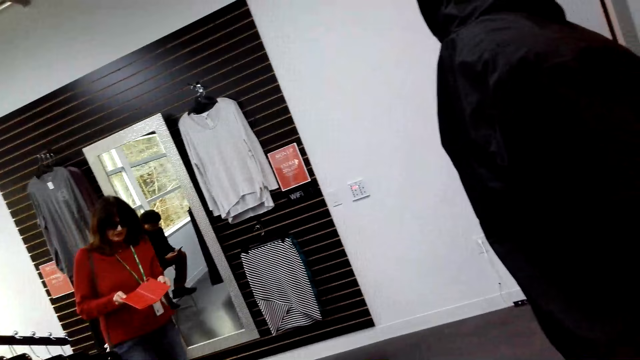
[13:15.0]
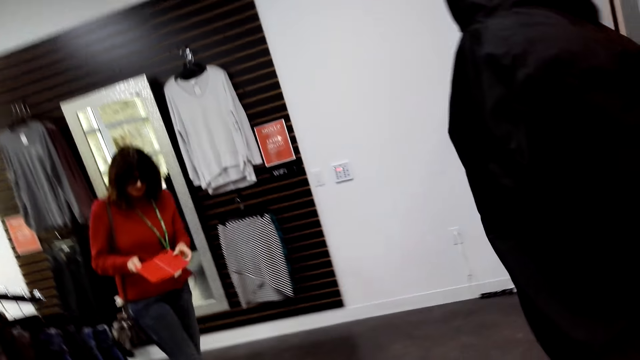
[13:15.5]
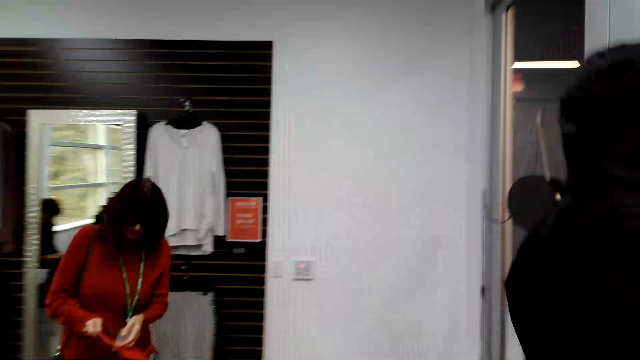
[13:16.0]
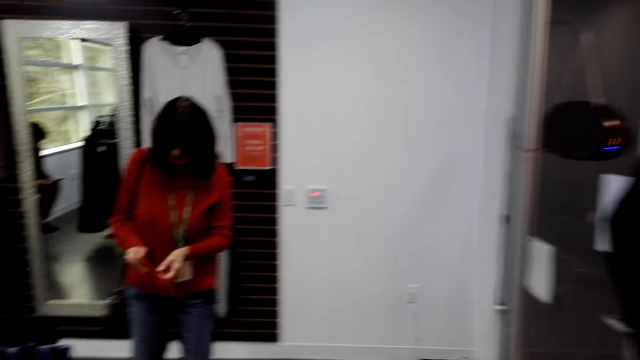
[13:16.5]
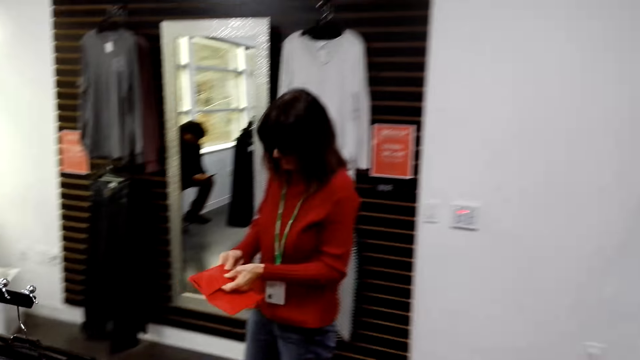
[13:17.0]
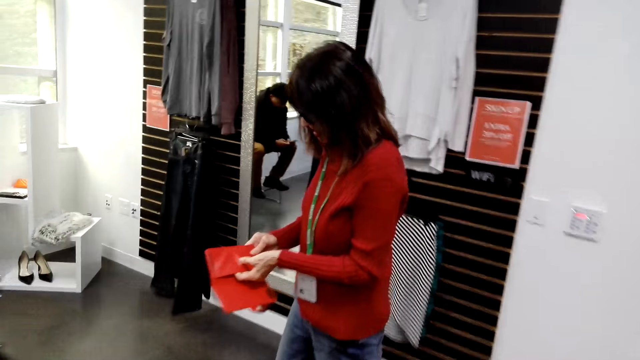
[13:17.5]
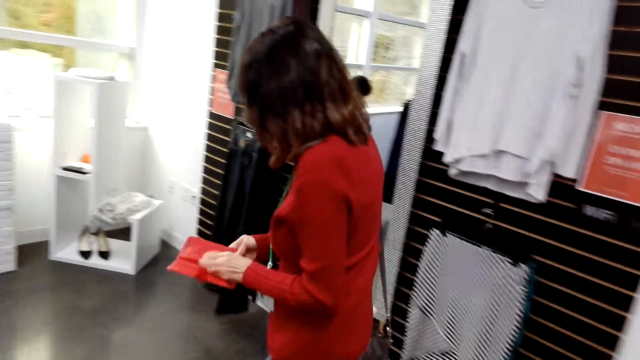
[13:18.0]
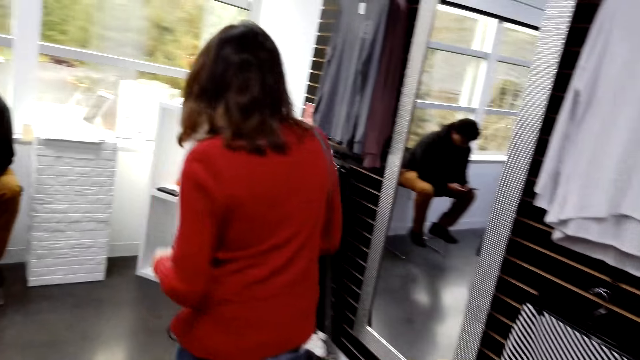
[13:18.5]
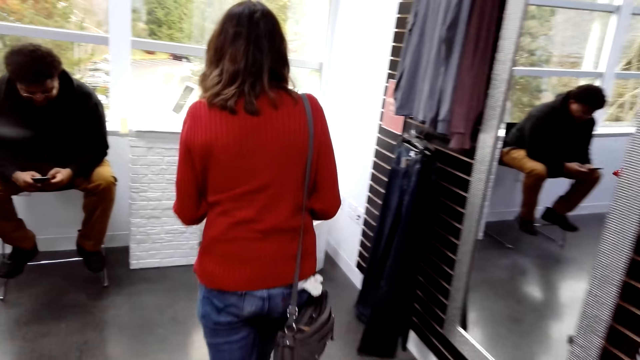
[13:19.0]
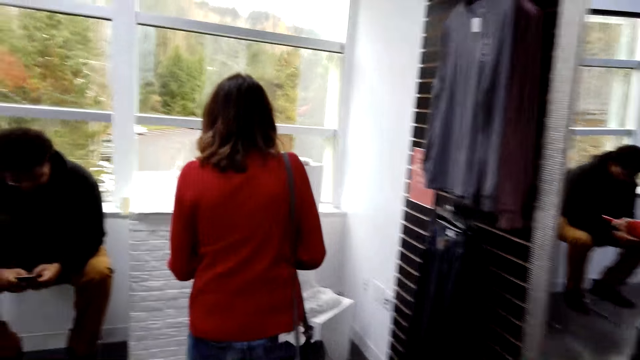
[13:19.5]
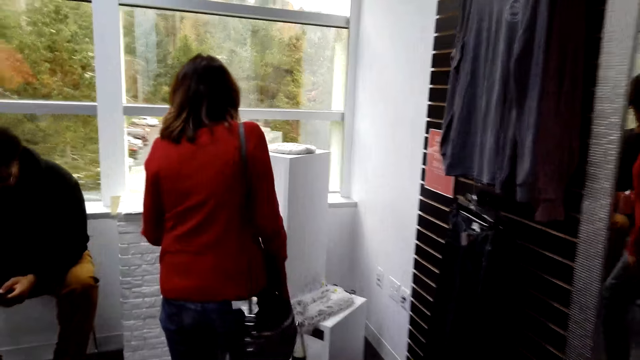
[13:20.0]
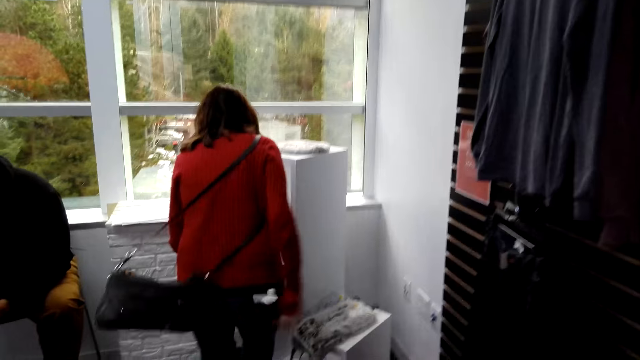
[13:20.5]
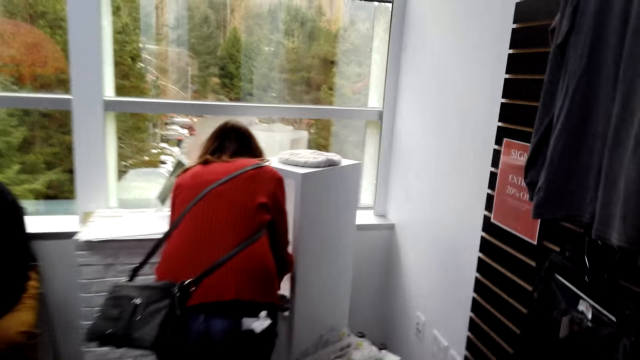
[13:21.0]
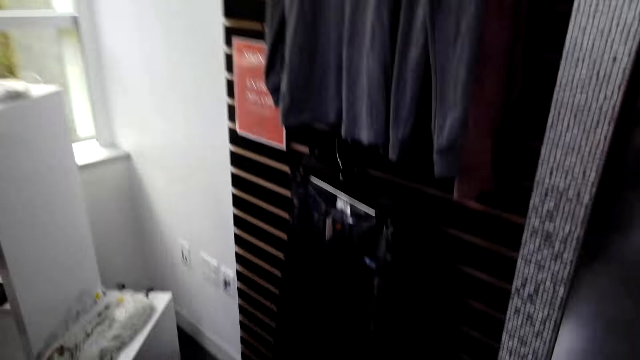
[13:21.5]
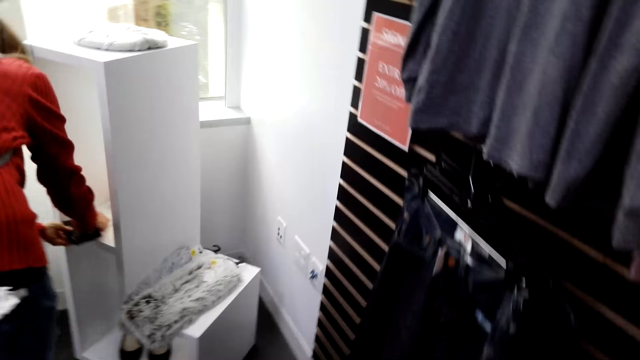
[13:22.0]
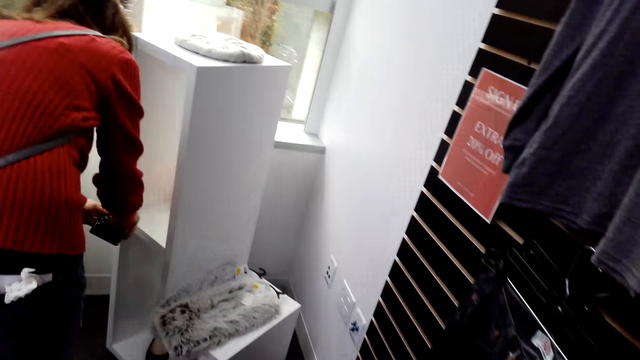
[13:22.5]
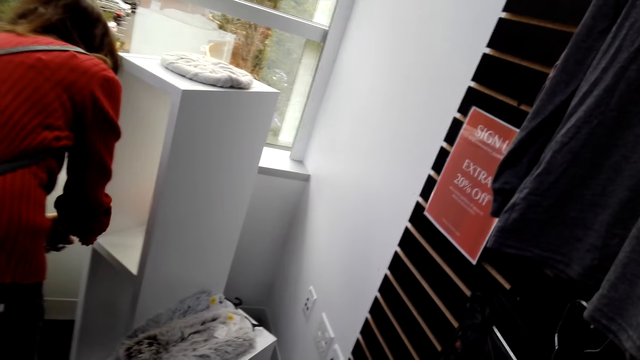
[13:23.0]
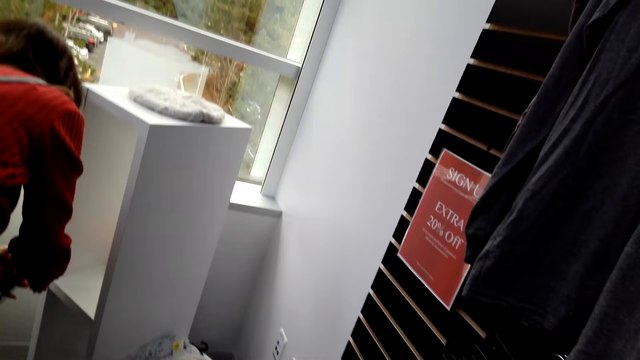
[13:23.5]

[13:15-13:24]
A woman walks around the shop. The camera wearer returns the beret on the table. They walk around the shop. A man picks up a phone cover from the shelf.

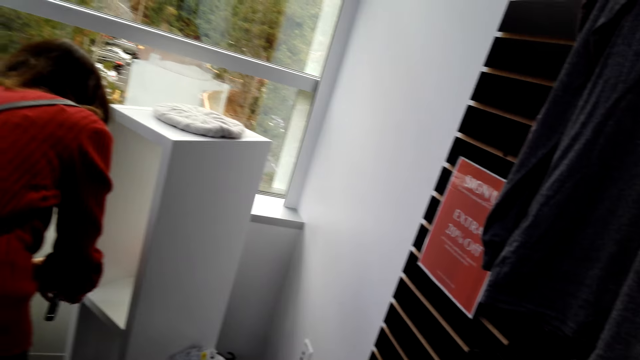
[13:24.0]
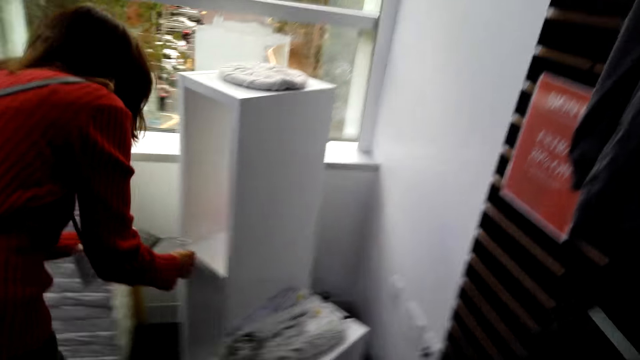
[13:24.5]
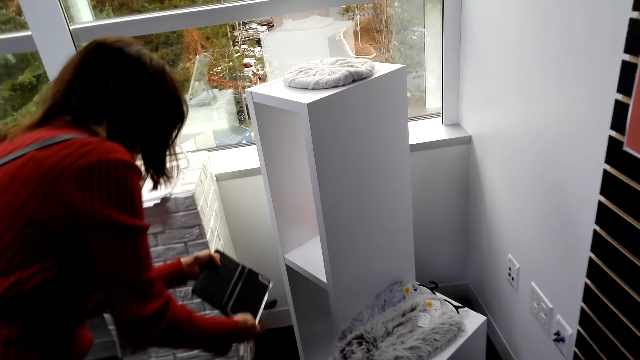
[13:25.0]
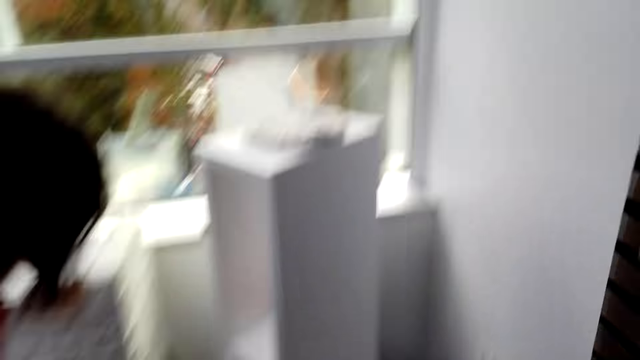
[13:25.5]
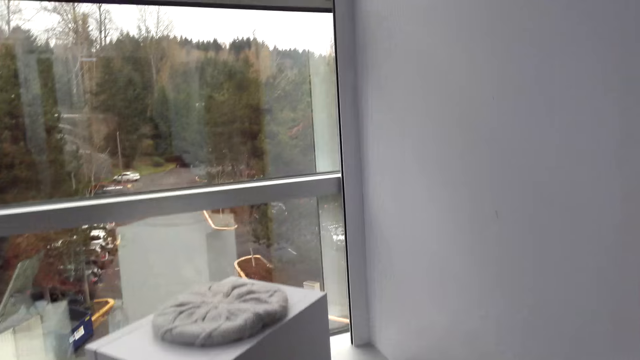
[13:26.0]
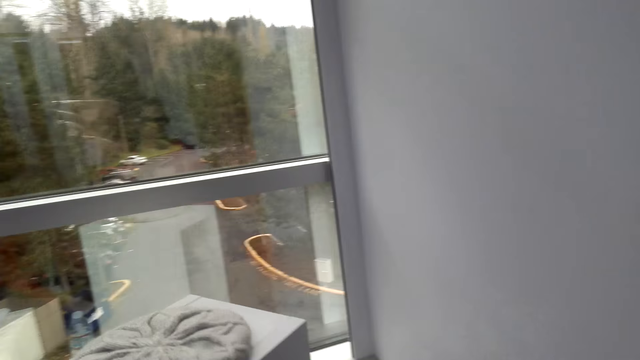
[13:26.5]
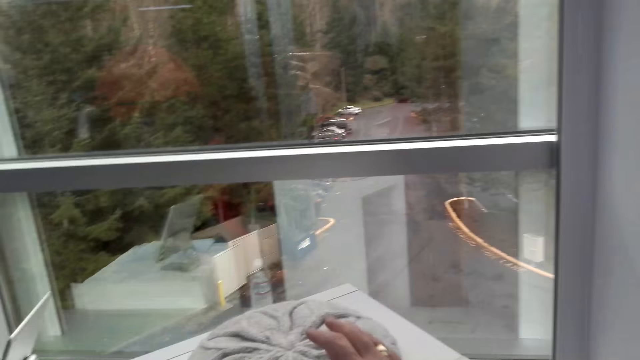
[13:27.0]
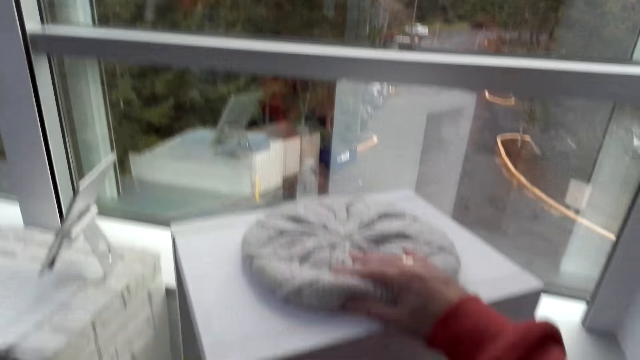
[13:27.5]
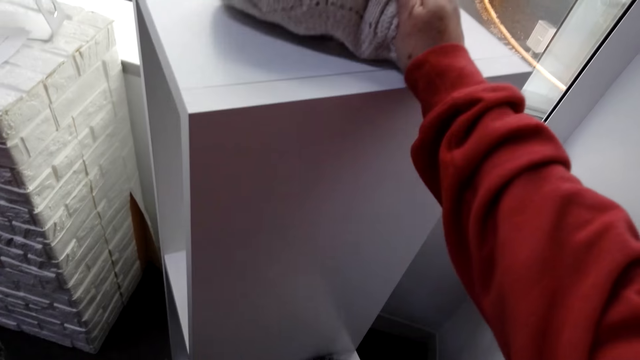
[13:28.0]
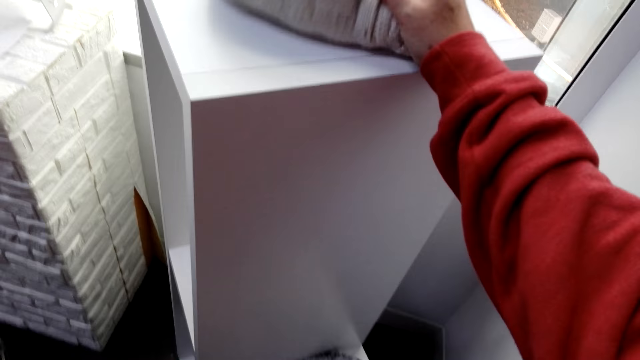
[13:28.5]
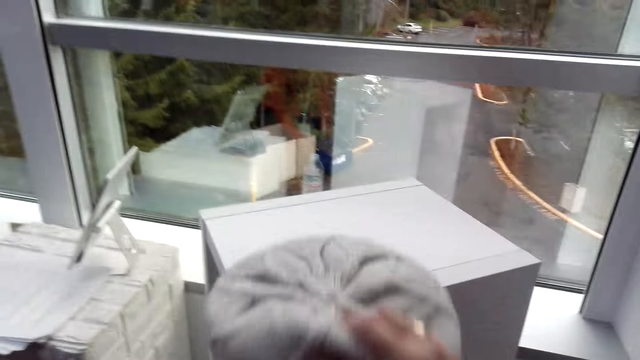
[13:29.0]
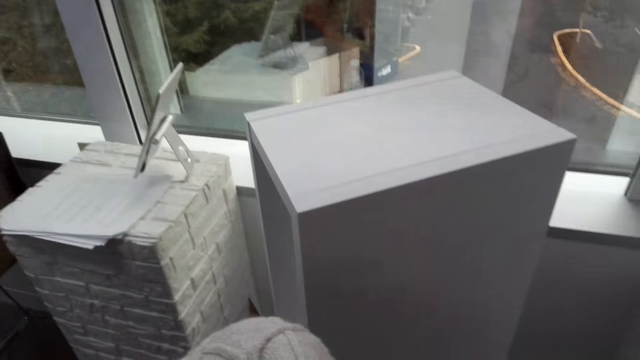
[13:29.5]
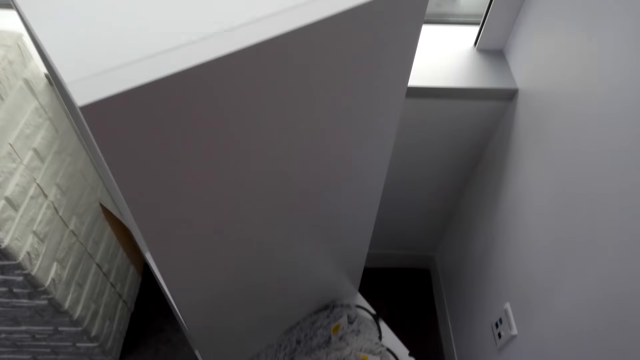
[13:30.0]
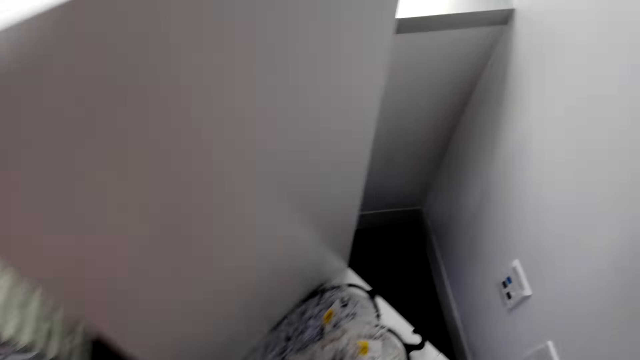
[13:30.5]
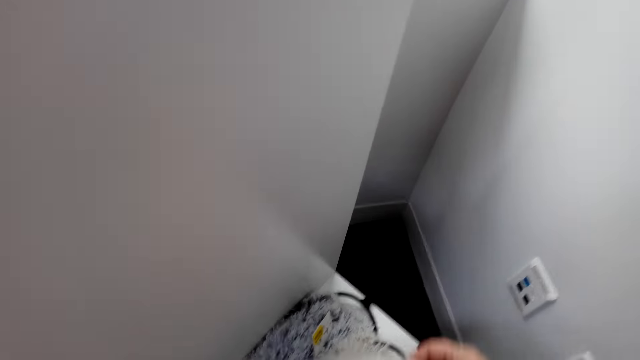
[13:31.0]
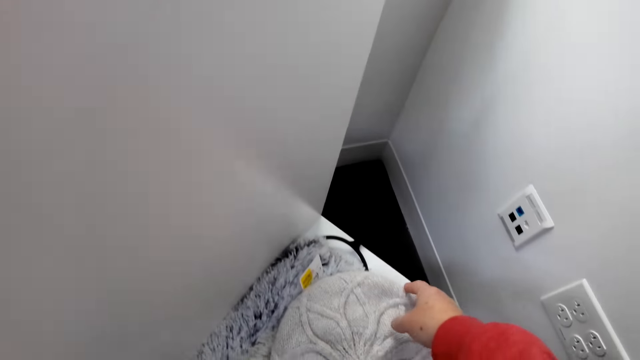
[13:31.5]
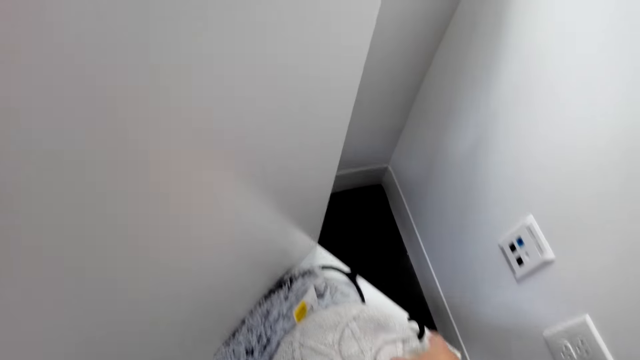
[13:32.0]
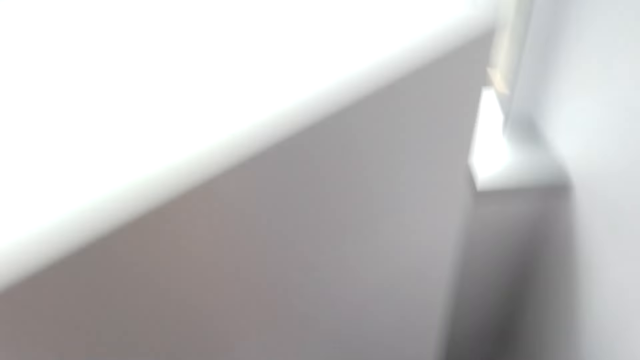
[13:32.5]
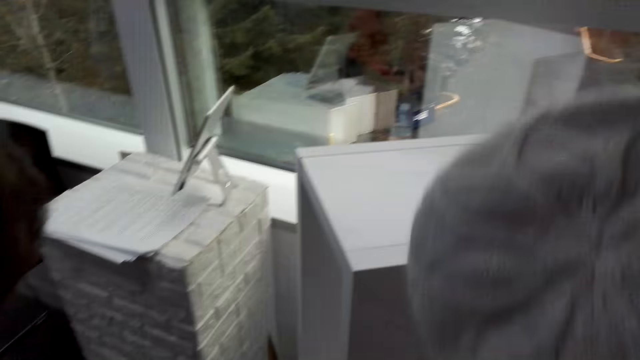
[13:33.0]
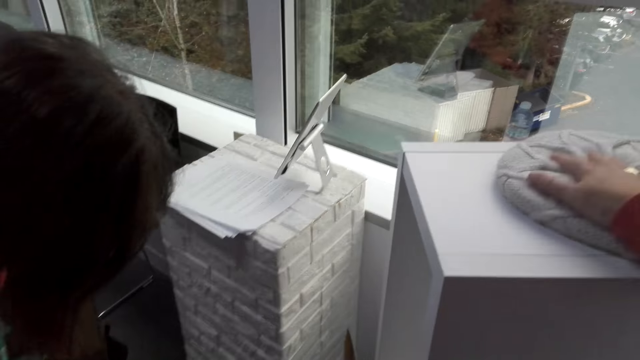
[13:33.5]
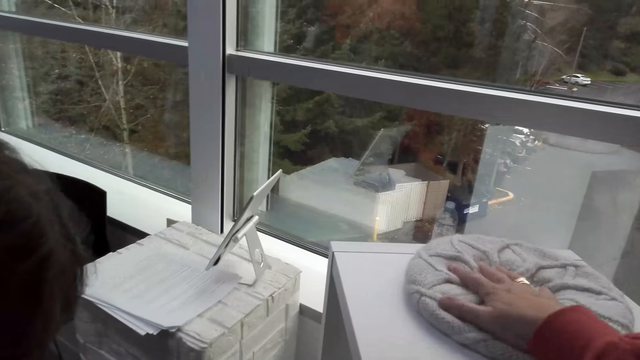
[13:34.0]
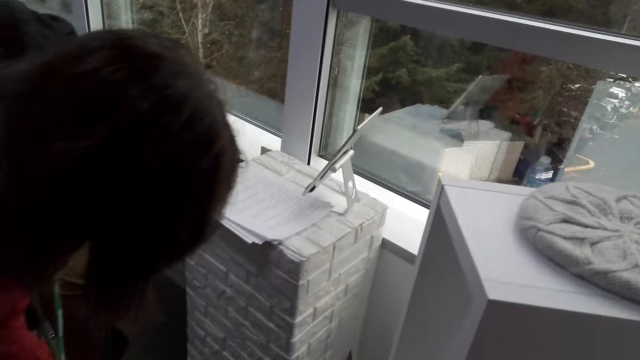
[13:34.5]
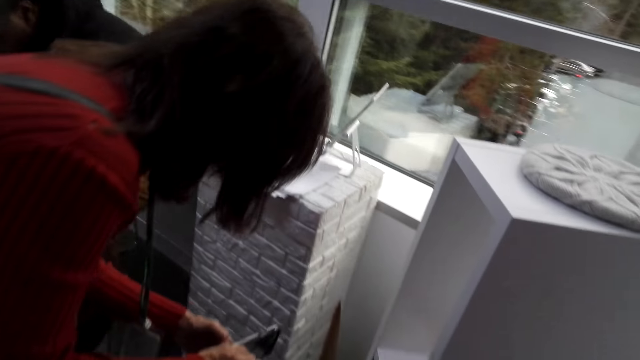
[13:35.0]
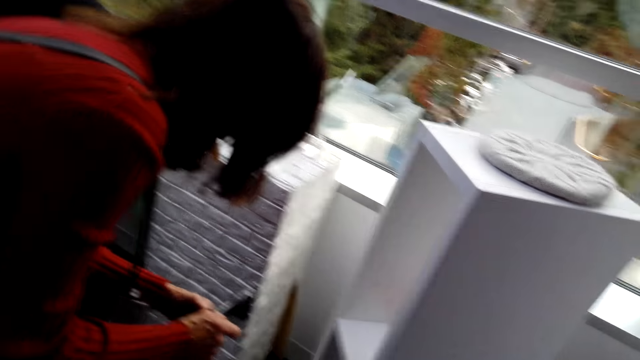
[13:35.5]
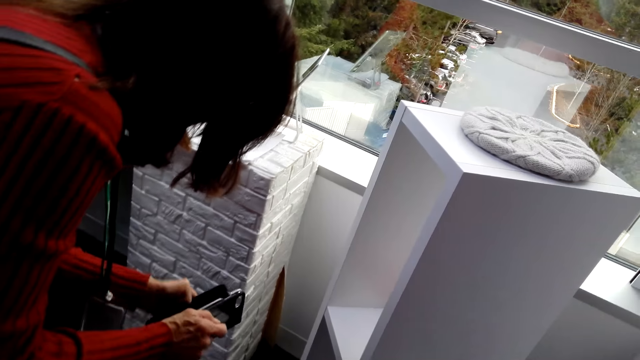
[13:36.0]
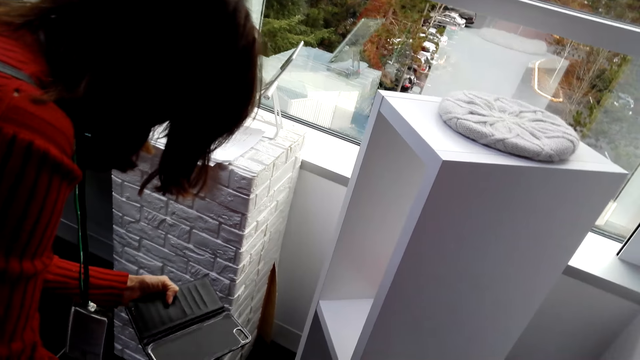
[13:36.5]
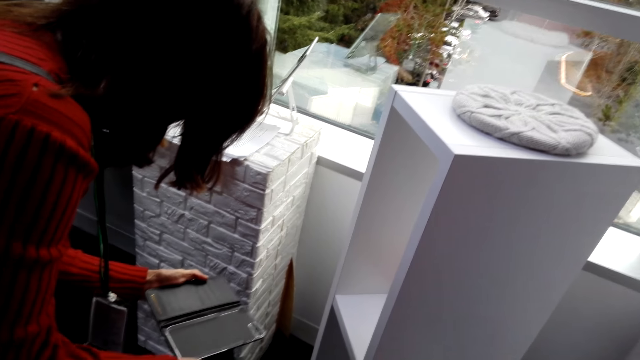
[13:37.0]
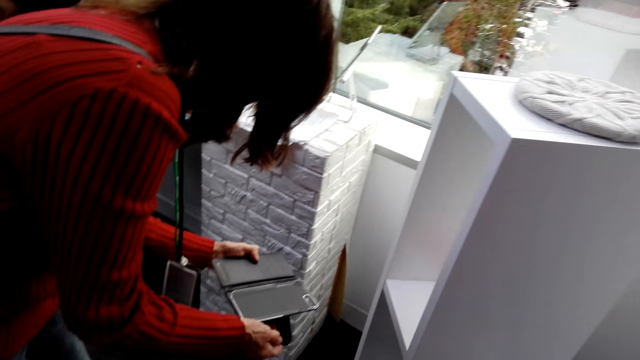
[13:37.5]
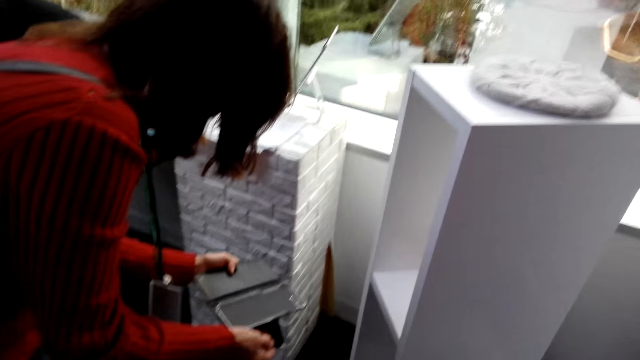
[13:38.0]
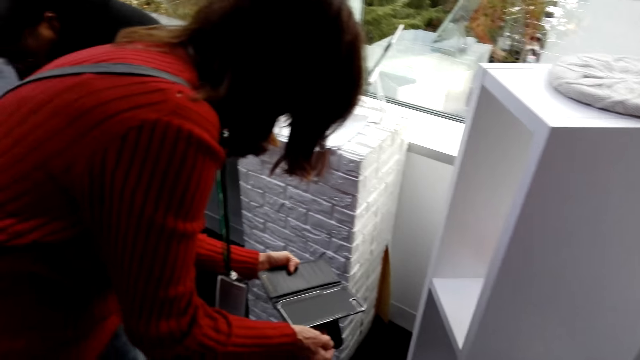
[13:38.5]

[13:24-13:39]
A man opens the phone cover. The camera wearer stares around the shop. They pick up a grey beret or marvin from the shelf. They pick up the marvin from the shelf again. They put it on top of a fur cap. They return the grey top. They put the marvin on the shelf. They stare around the shop. The man opens the phone cover and stares at the phone cover.
